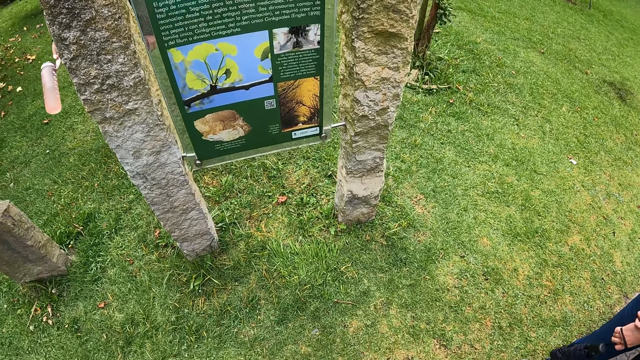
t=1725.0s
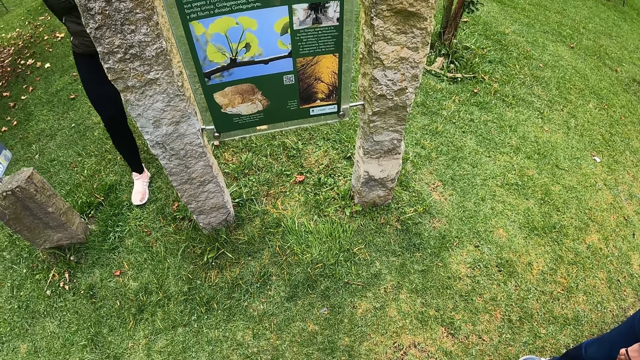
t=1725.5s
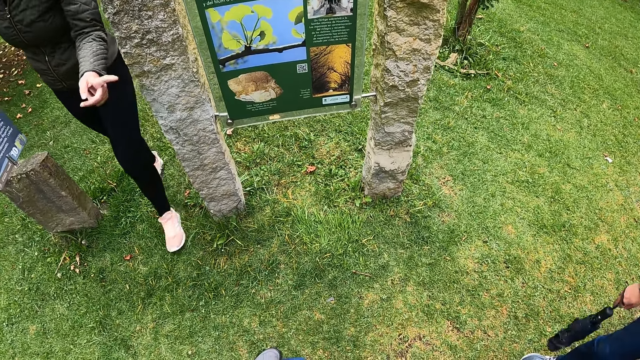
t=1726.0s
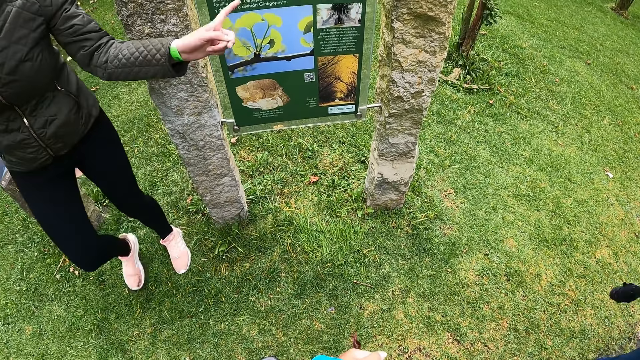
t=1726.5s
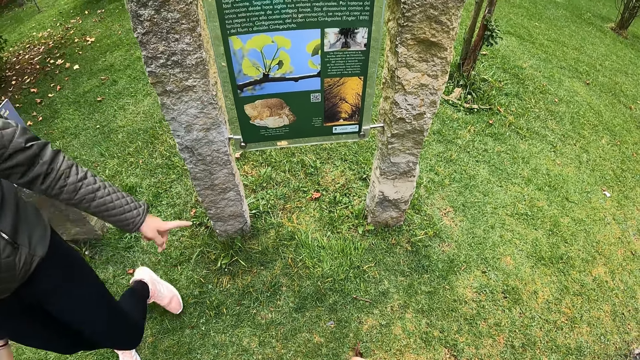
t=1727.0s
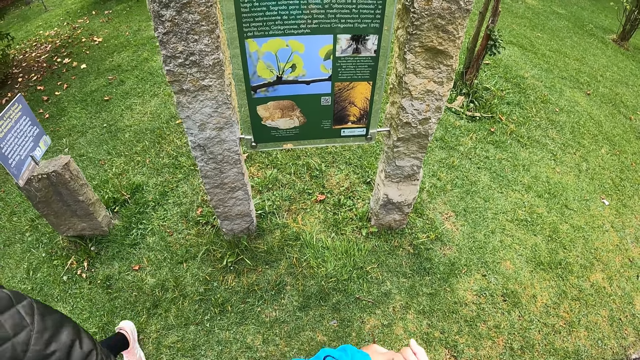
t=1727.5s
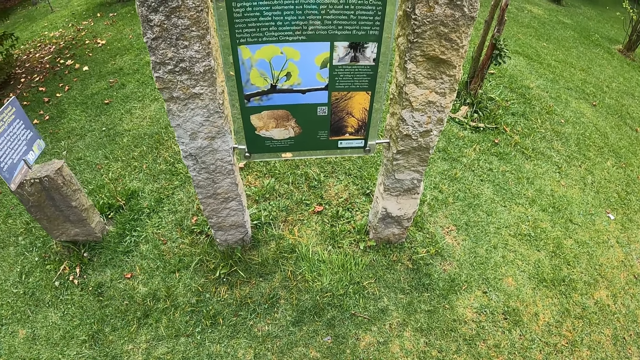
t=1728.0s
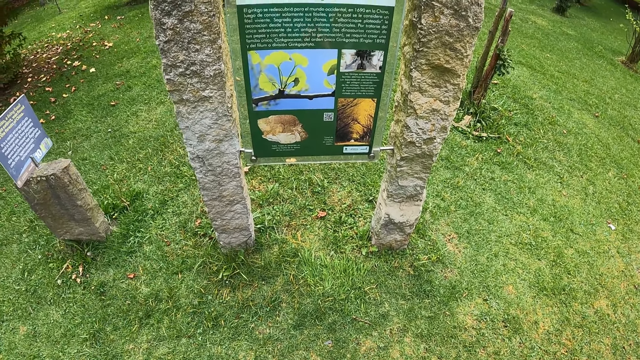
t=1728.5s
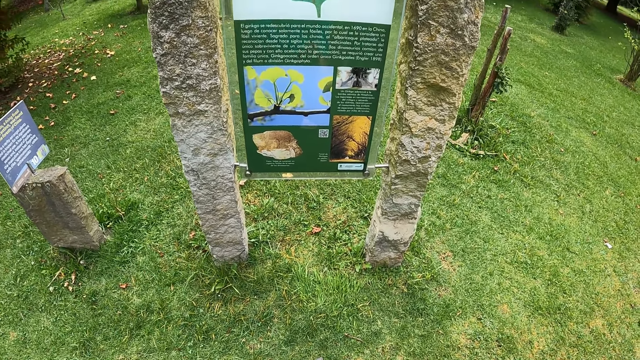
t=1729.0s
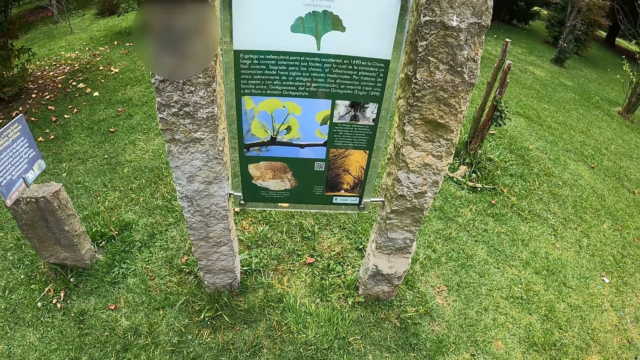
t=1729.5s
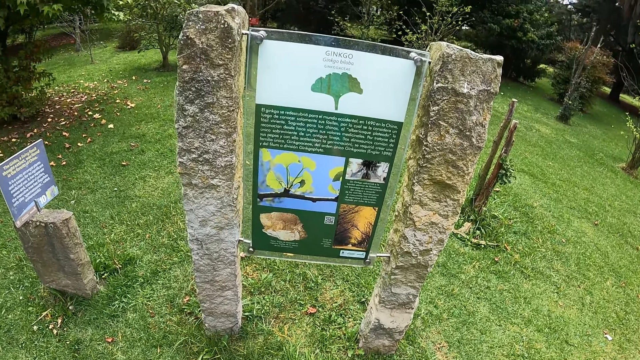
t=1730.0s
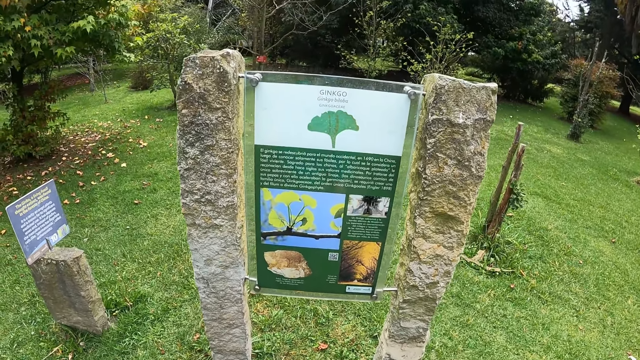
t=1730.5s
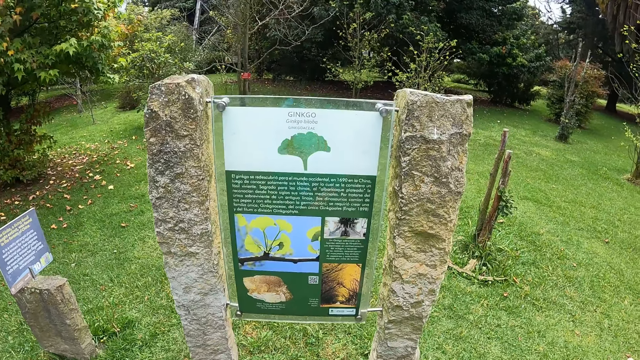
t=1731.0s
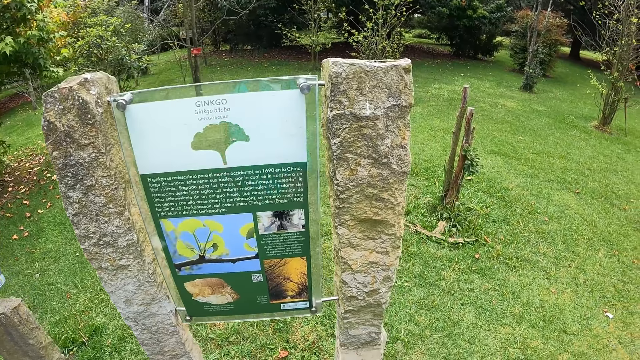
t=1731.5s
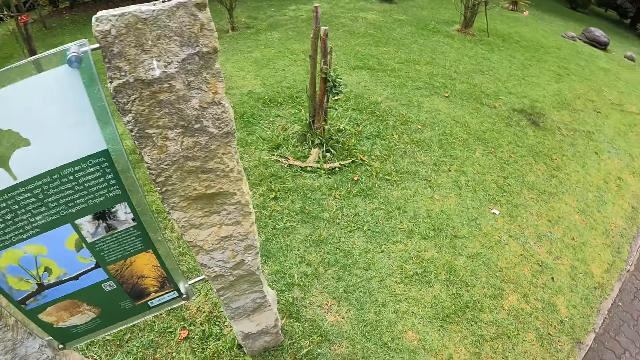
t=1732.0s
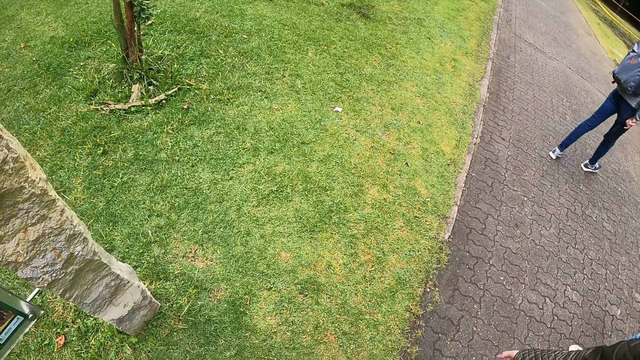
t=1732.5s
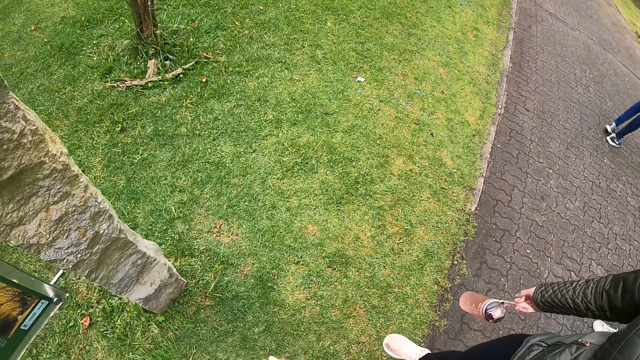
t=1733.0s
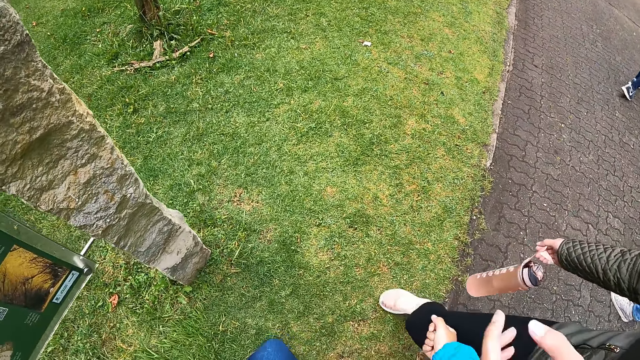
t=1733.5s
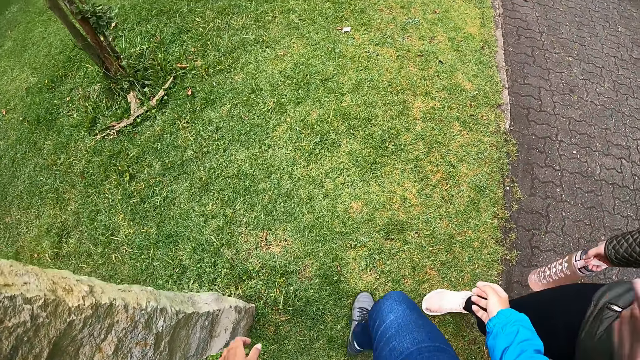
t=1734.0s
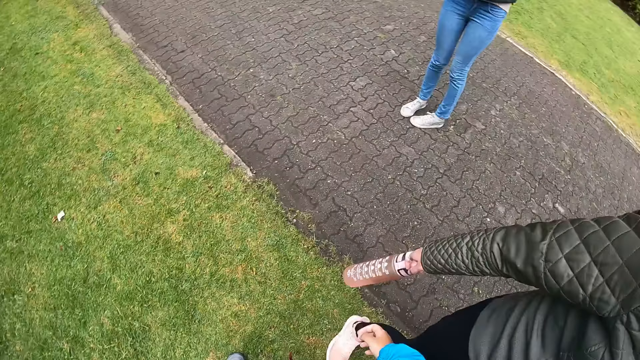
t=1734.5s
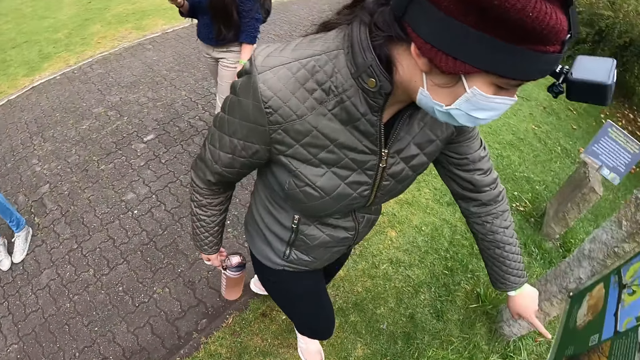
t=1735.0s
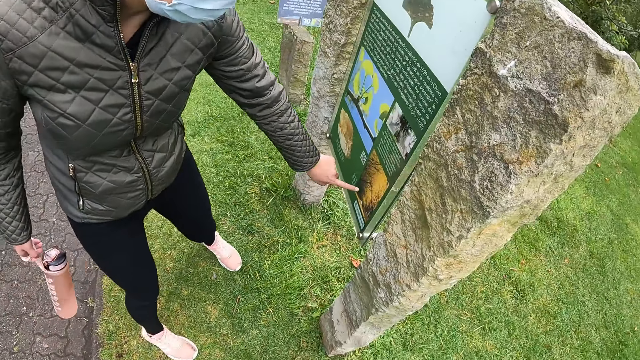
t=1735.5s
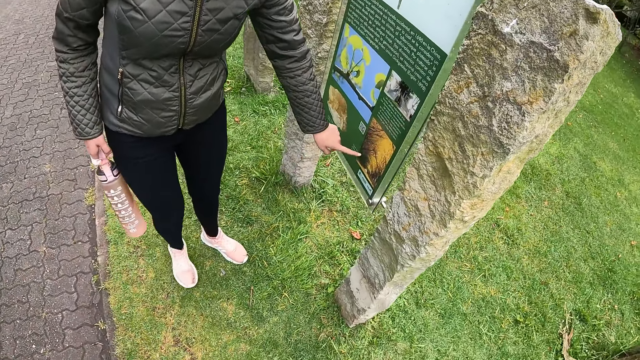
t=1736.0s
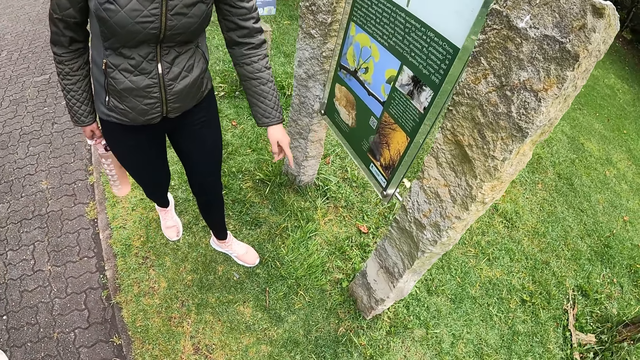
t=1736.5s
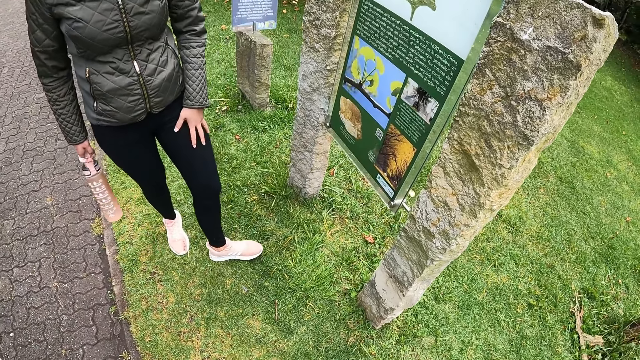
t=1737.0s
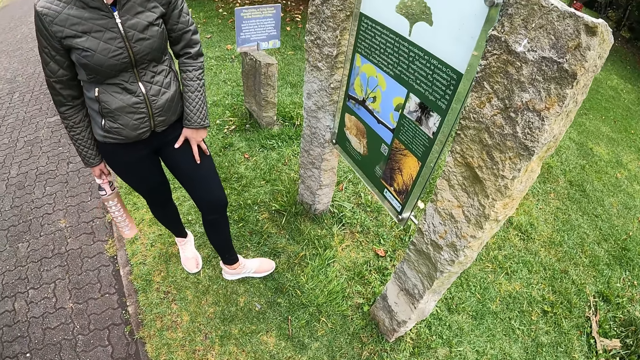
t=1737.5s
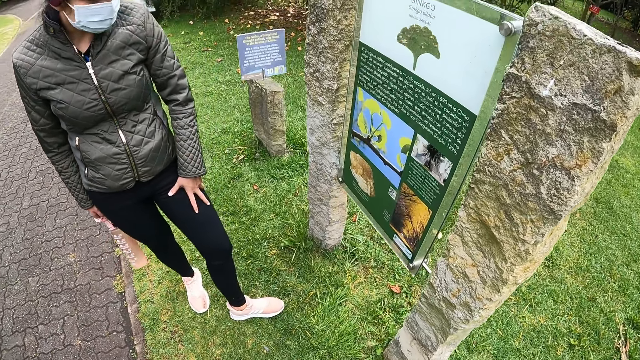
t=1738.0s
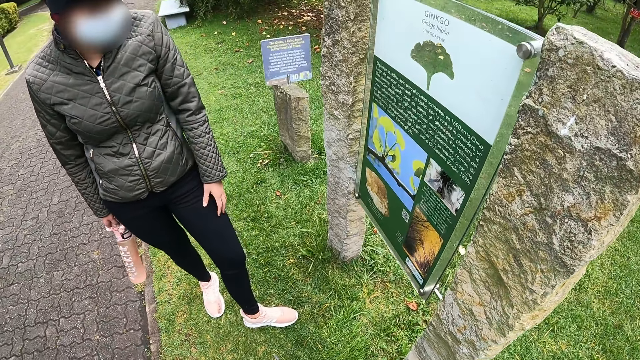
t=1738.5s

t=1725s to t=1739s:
A lady stretches her hand towards the plaques sign. The camera wearer walks around. The lady stands beside the camera wearer. The camera wearer converses with the lady. The lady stretches her hand towards the plaques sign. The lady touches the poster with her left hand.

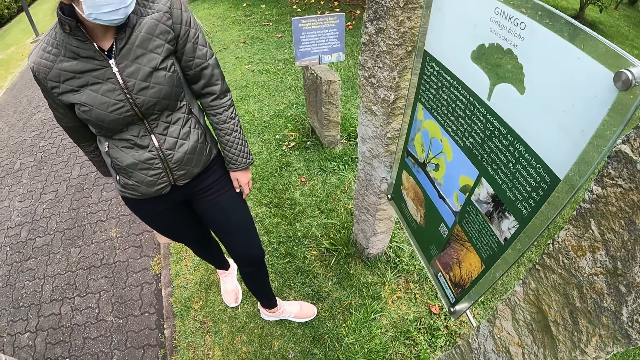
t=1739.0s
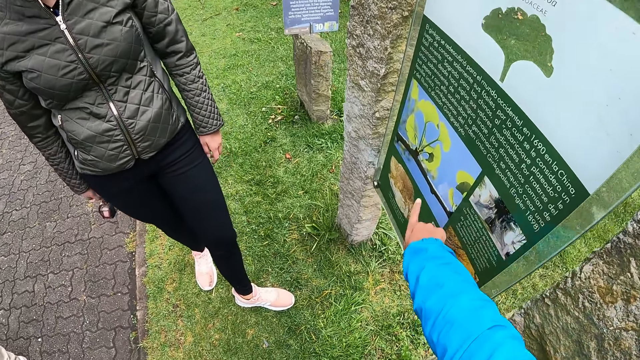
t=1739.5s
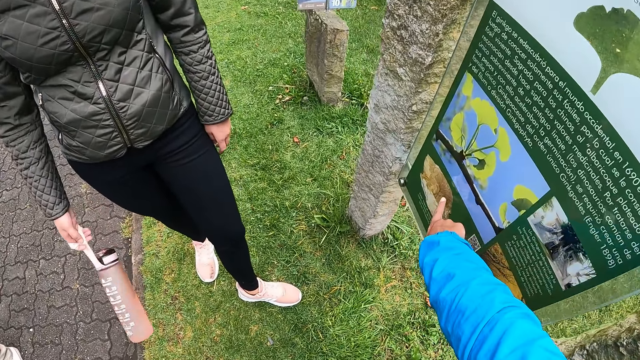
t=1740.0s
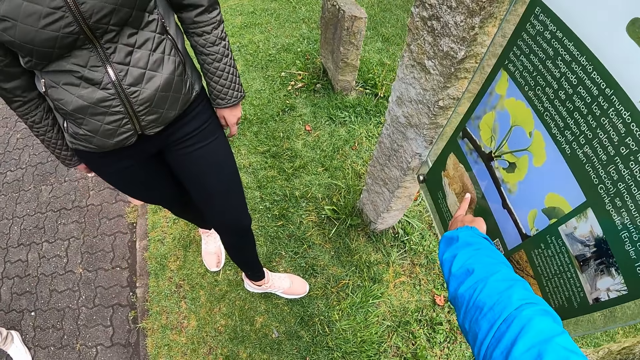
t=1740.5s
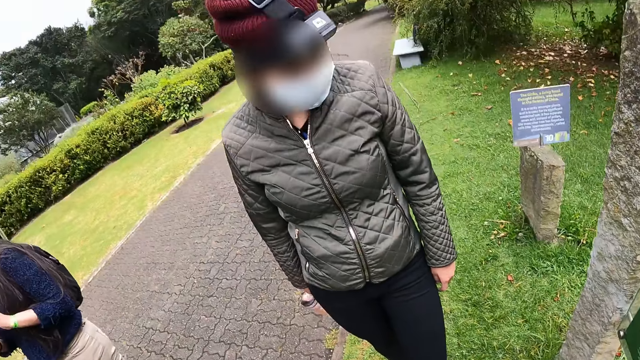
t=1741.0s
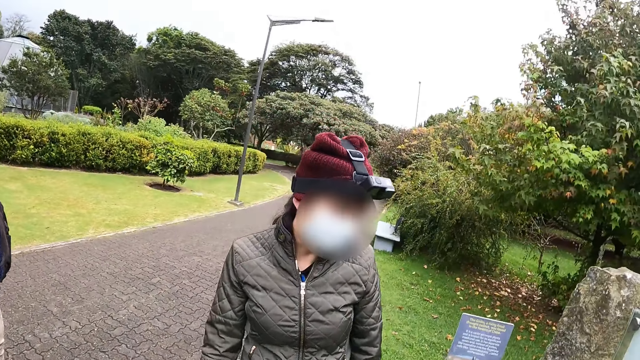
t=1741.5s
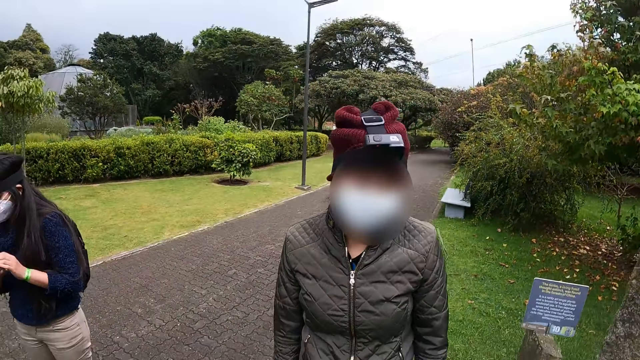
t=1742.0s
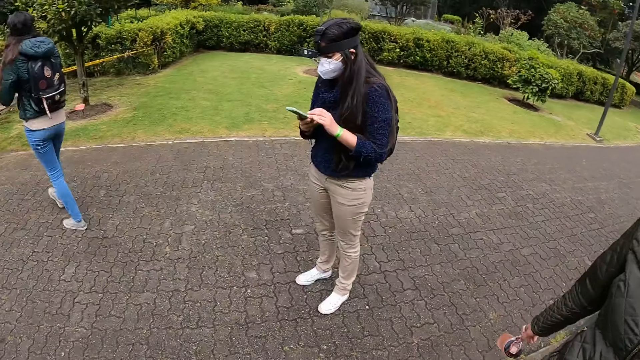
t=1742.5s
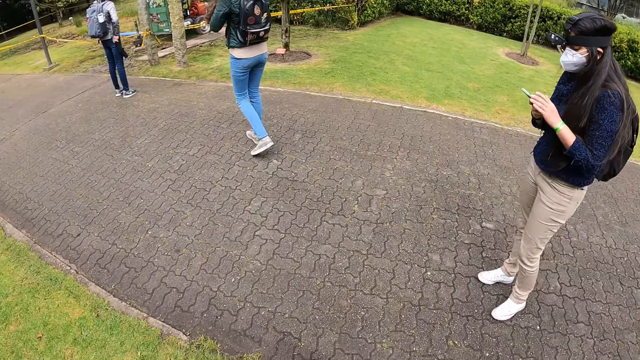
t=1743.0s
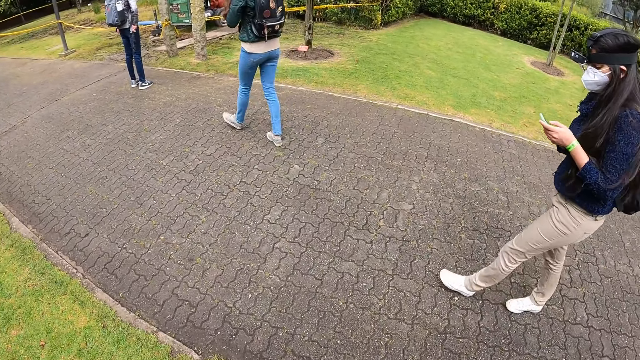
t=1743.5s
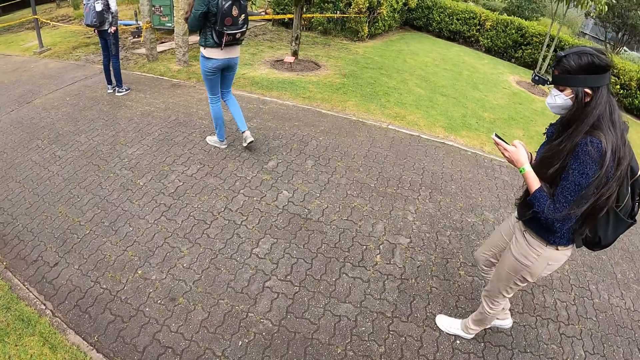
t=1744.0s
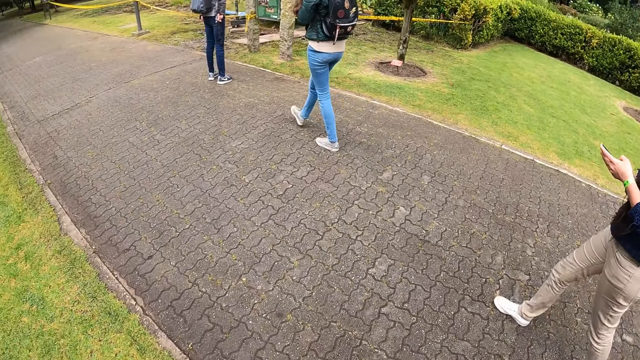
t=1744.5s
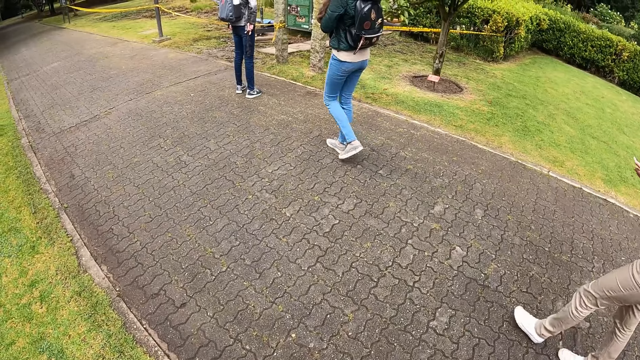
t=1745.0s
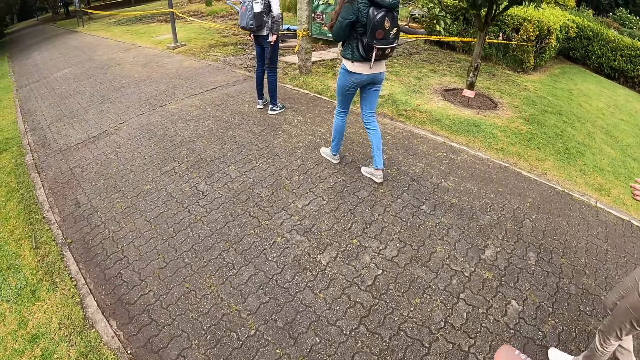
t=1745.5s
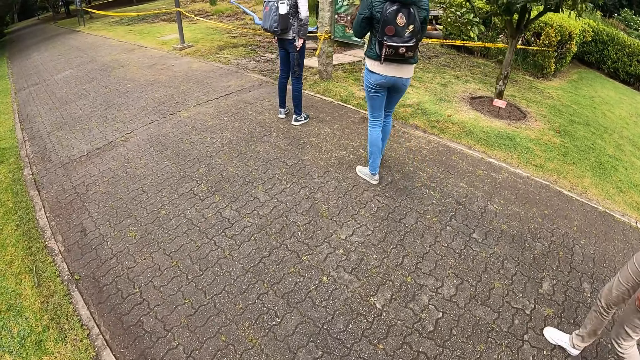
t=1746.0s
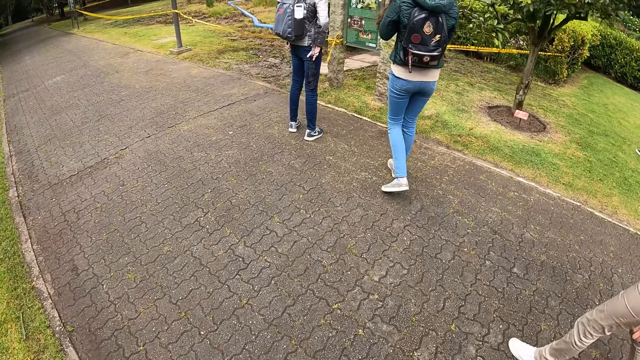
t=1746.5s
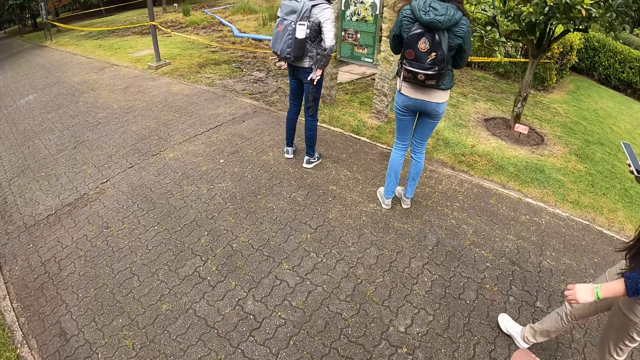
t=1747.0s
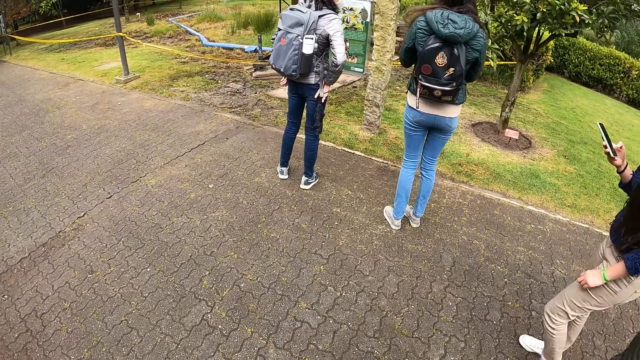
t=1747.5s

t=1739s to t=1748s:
The camera wearer stretches her hand towards the plaques sign. She touches the poster with her right hand. A lady operates her phone. Another lady walks around. A third lady looks at the plaque sign. The camera wearer walks around.
